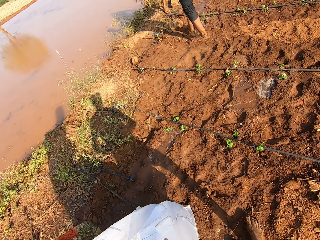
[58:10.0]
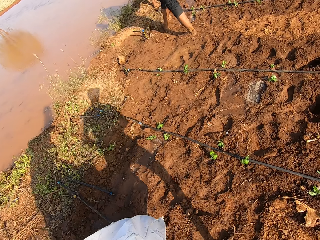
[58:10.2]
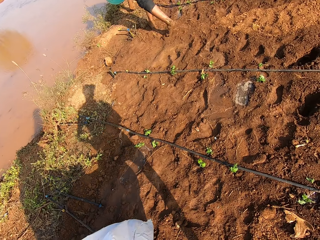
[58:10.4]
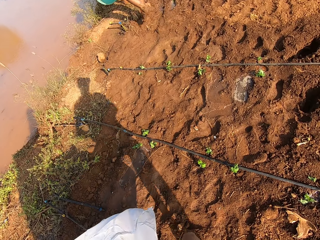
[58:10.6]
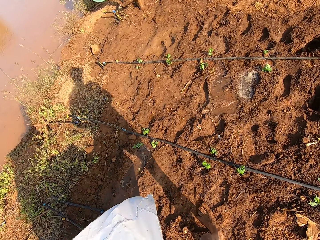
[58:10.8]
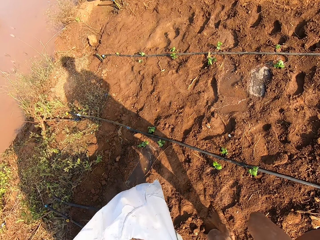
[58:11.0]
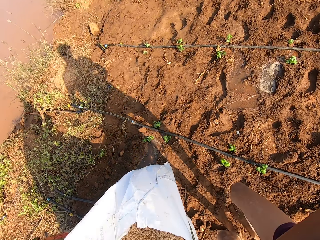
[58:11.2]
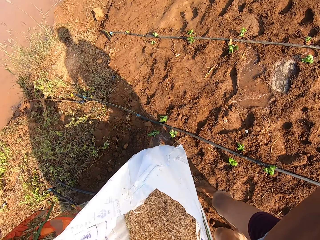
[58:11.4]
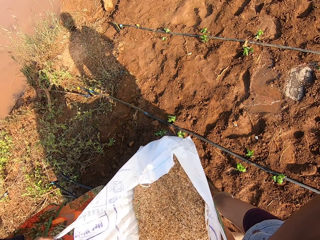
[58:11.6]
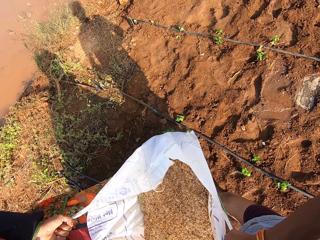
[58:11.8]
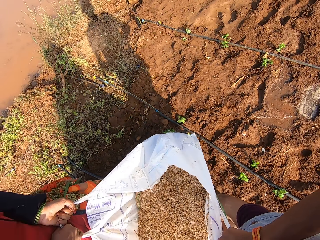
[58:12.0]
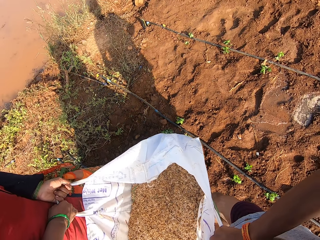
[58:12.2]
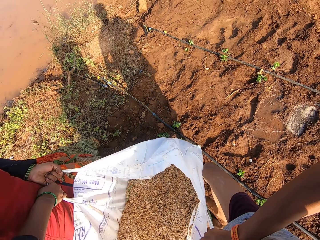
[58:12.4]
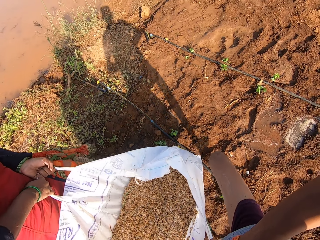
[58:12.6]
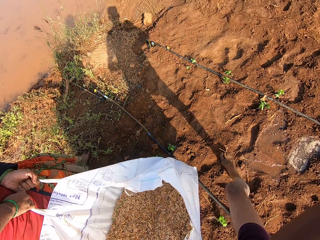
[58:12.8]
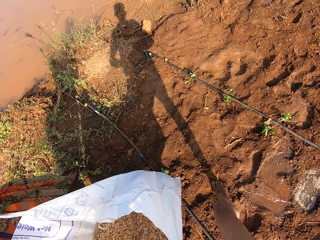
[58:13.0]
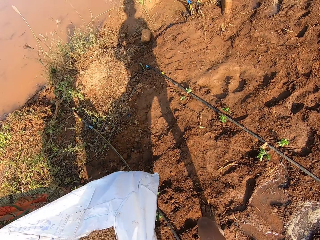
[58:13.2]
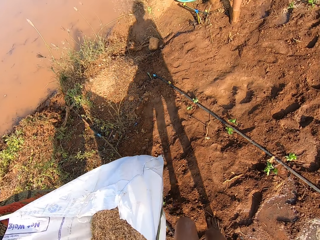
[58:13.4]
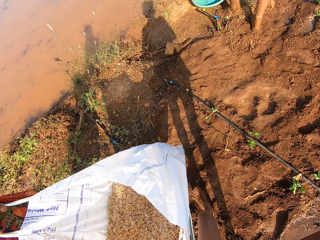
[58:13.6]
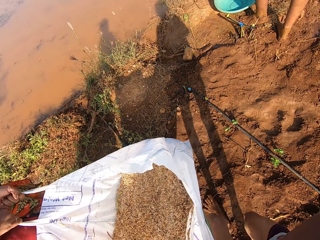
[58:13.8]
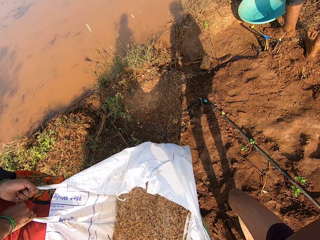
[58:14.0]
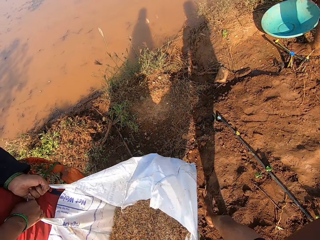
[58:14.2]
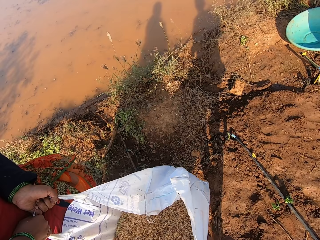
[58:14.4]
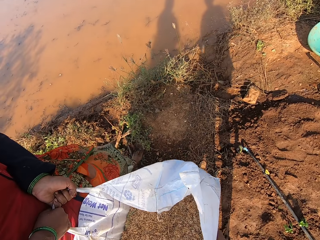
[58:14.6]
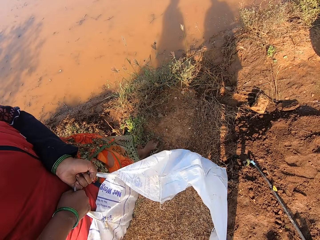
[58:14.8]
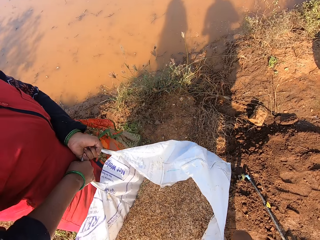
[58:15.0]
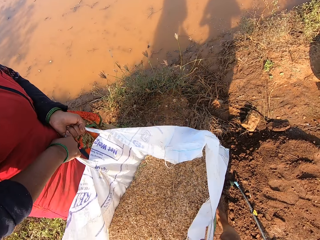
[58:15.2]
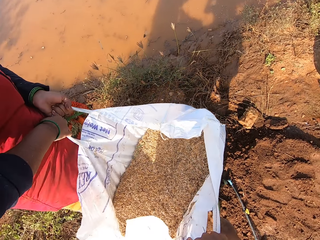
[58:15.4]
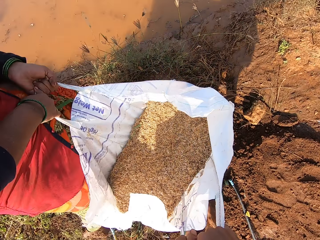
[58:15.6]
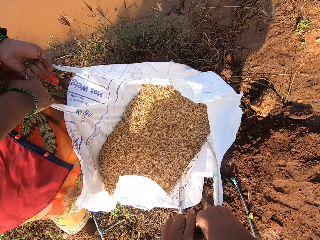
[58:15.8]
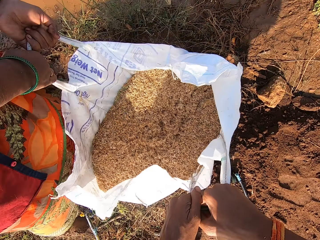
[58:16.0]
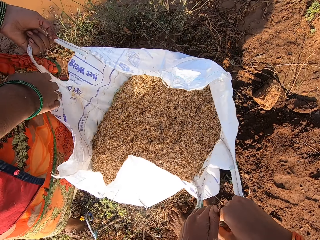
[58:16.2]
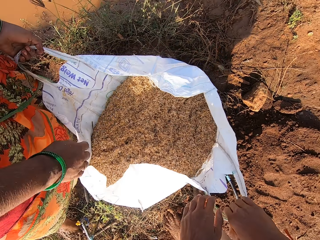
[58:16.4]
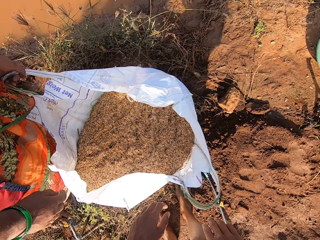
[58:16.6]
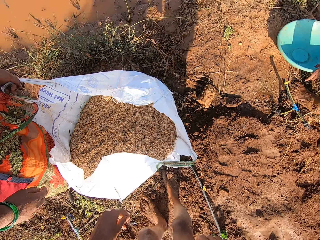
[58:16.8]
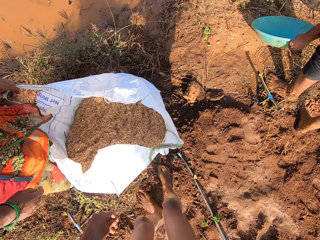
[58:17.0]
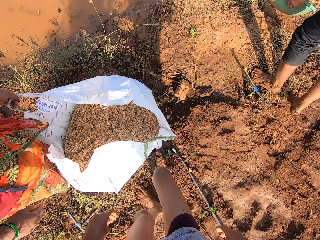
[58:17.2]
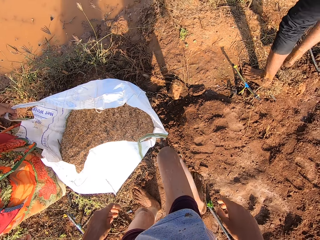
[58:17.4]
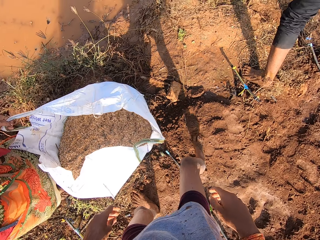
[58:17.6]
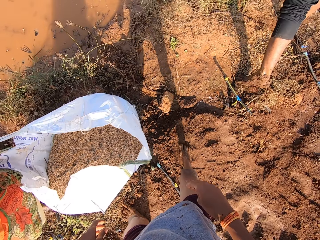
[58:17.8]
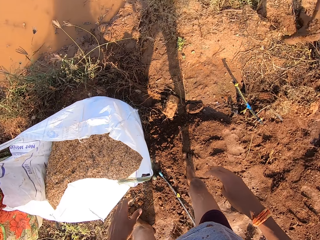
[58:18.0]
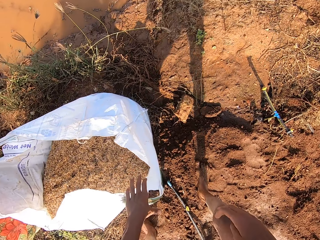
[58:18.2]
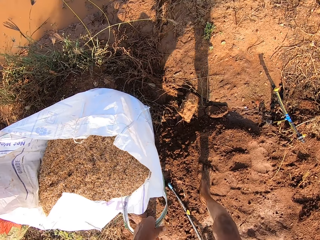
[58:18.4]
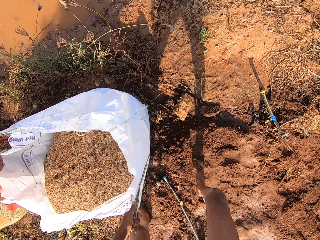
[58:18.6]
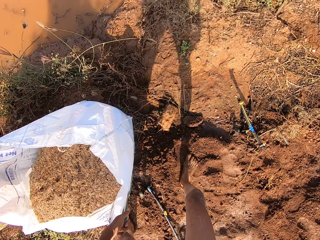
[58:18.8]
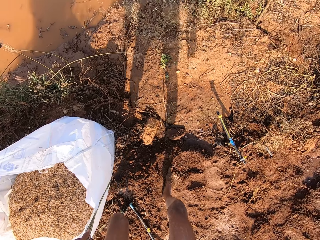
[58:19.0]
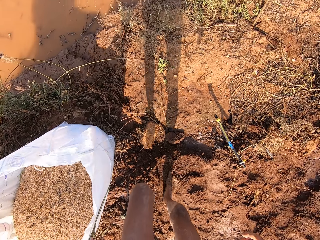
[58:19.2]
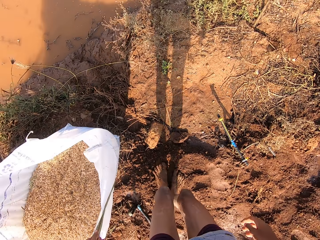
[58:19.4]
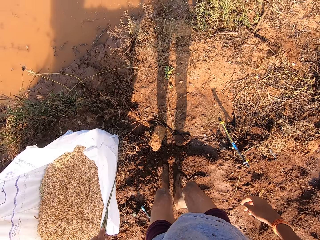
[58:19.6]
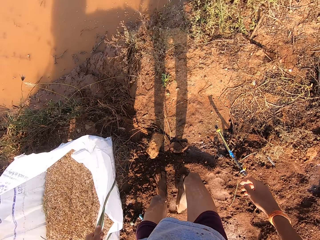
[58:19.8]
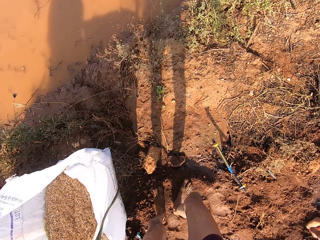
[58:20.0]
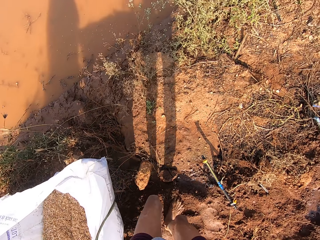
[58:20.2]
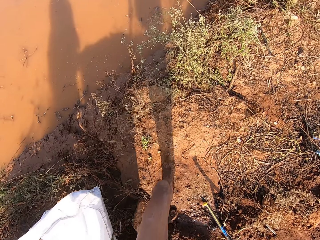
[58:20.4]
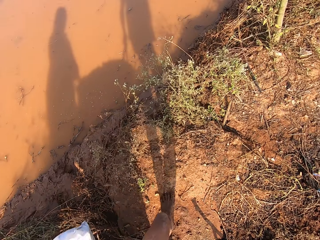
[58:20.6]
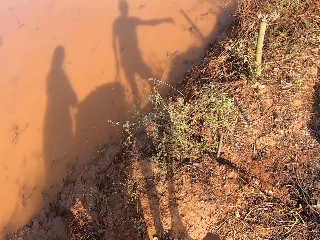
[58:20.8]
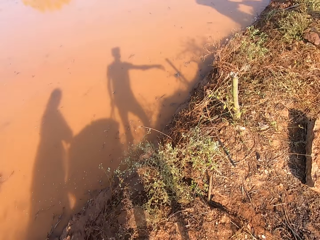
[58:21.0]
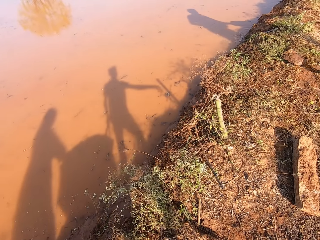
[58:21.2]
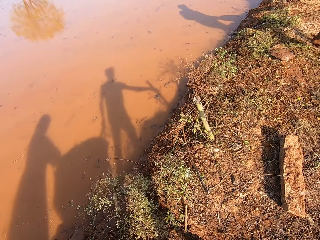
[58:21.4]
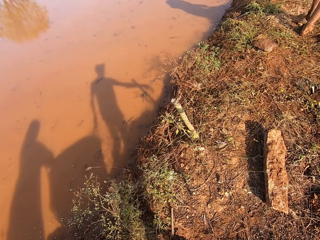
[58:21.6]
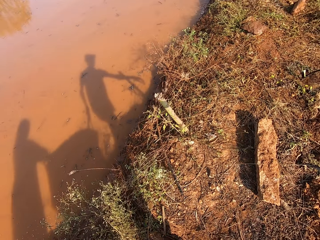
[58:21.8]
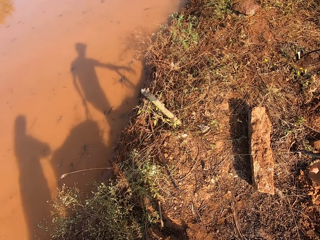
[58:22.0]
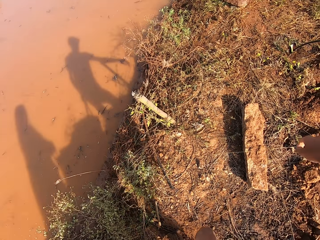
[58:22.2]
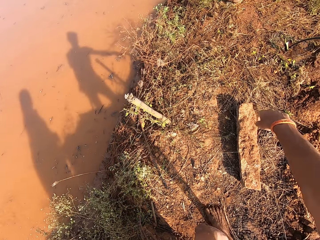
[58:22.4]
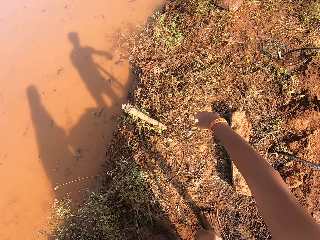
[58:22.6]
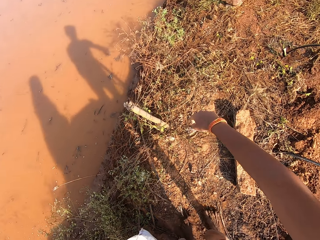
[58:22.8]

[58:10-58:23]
The man drops the bowl with his left hand. The camera wearer and the woman drop the sack on the floor with their hands. The man picks up the bowl from the floor with his left hand. The camera wearer walks around the field. He holds the sacks with his left hand and picks up the sack handle. He and the woman carry the sack from the floor with their hands. He walks around the field.

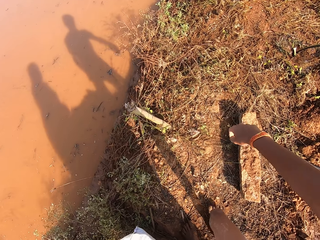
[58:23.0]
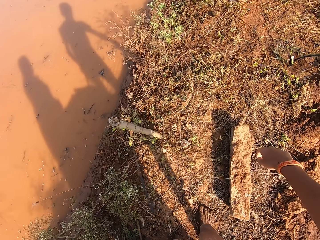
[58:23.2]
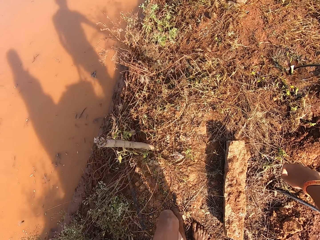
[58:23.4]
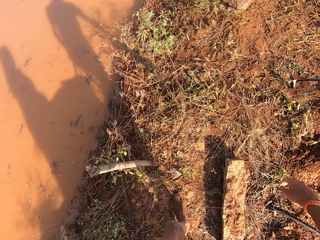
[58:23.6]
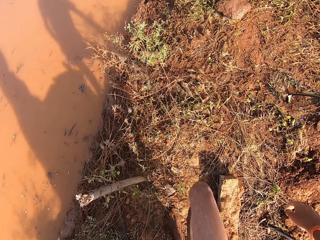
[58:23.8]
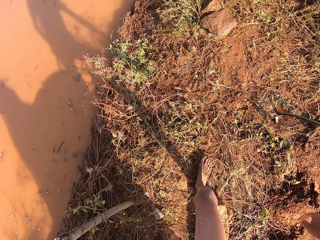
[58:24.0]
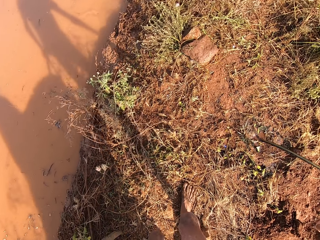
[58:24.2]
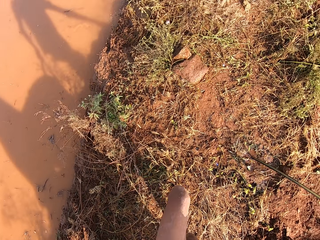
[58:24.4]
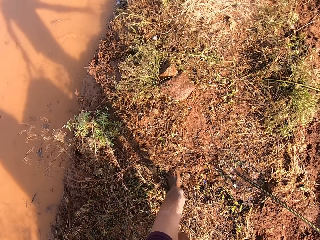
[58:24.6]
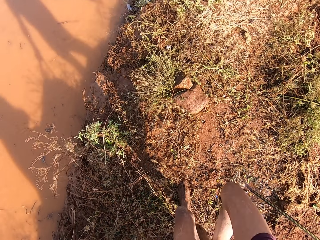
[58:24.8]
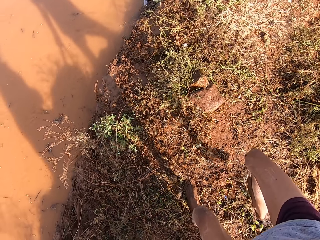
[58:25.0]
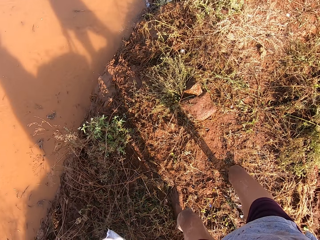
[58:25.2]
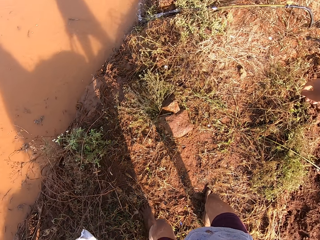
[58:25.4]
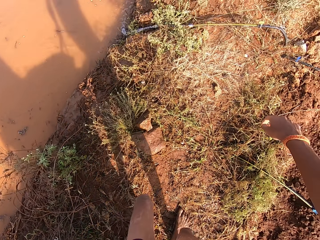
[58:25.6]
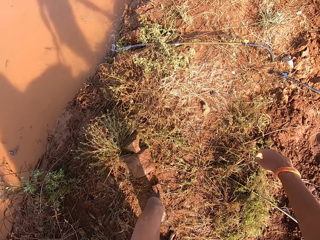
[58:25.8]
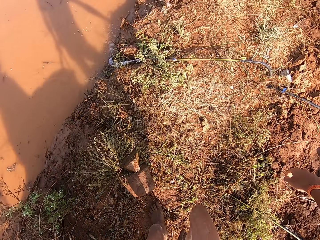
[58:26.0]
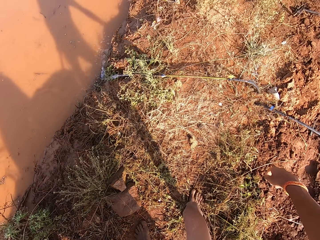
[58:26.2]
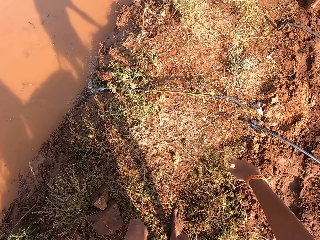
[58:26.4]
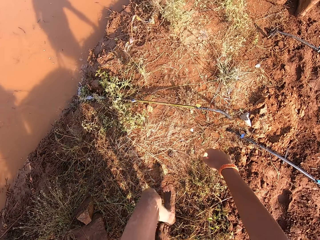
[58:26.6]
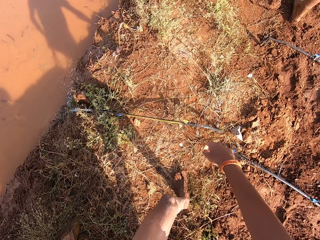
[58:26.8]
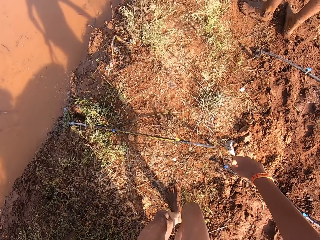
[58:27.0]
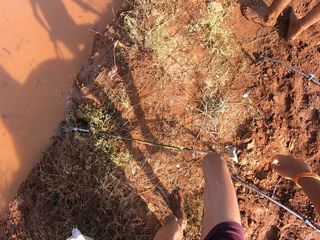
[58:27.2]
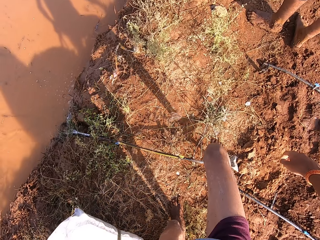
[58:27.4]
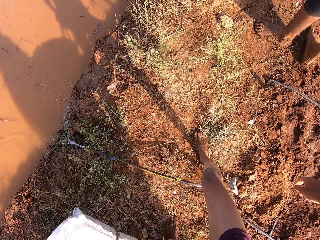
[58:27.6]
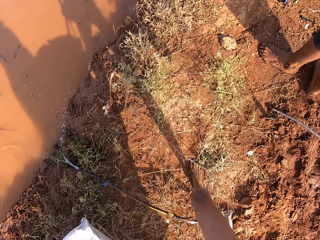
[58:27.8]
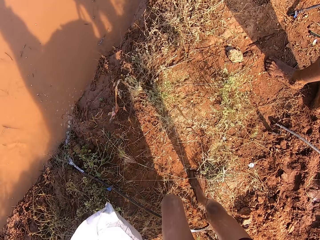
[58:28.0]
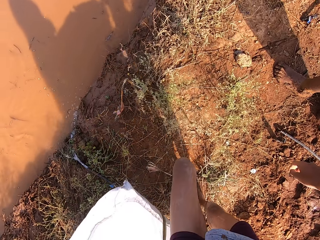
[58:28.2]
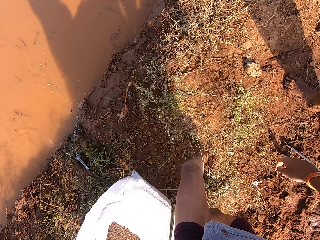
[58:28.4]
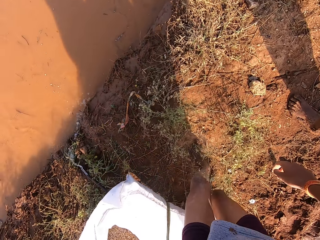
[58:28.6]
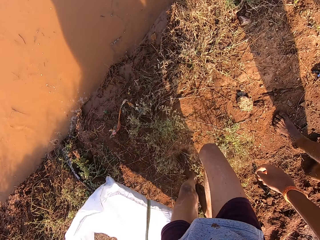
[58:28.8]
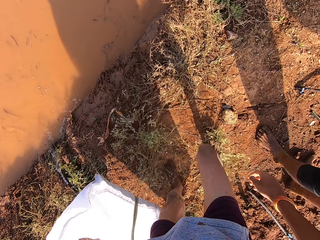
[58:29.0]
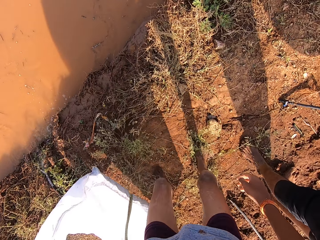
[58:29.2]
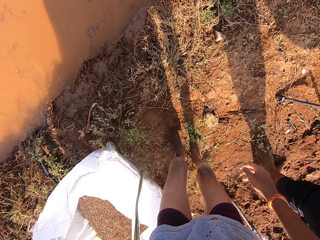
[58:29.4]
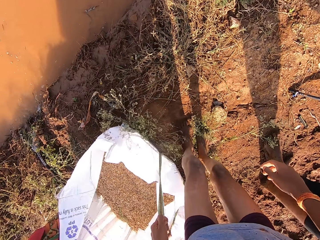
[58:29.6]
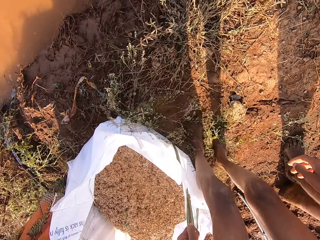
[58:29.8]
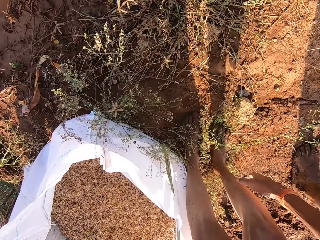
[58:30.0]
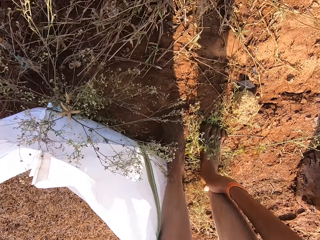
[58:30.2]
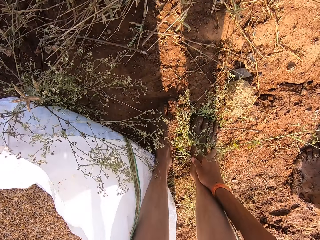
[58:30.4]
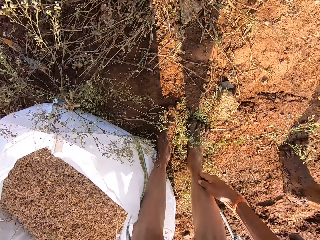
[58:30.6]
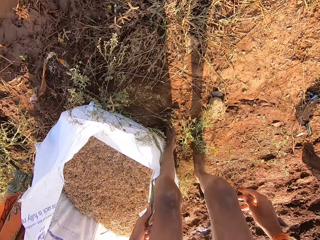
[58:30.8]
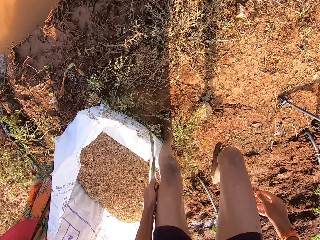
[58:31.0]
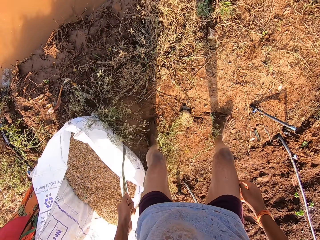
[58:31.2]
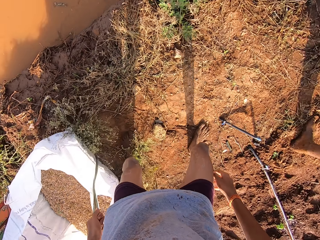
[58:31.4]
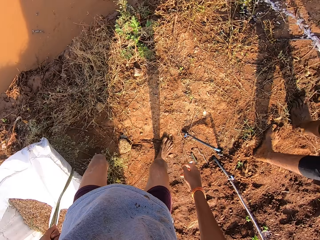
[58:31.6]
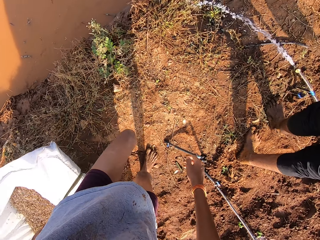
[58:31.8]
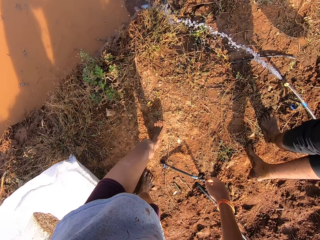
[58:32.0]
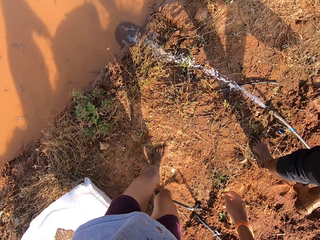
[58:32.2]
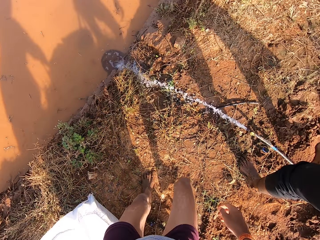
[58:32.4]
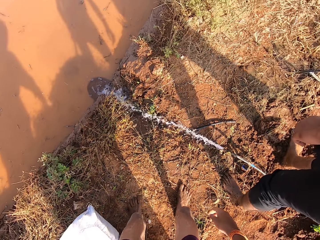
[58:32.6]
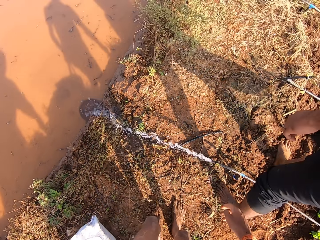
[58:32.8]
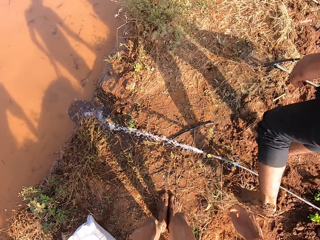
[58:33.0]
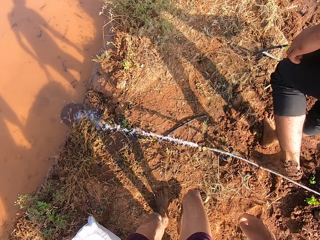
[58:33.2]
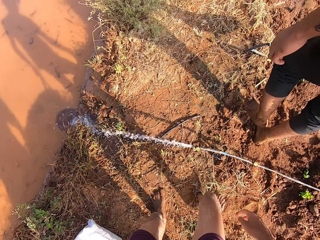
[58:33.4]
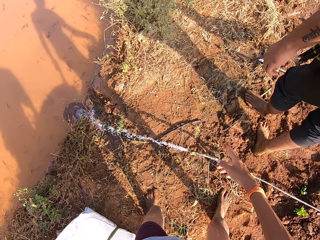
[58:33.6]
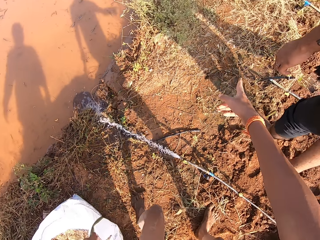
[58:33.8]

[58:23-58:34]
The camera wearer talks to the woman. He walks around the field. He and the woman drop the sack on the floor with their hands. He rubs his leg with his hand. He and the woman carry the sack from the floor with their hands. He walks around the field.
